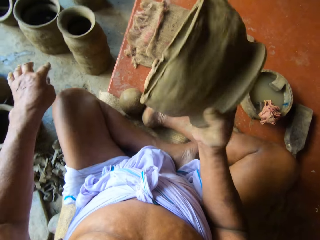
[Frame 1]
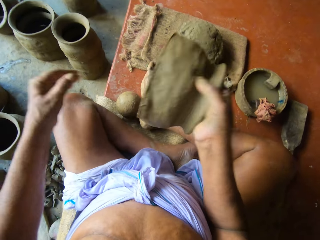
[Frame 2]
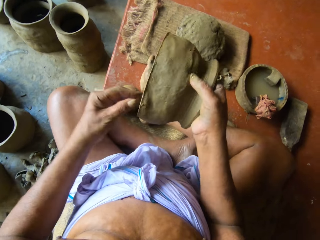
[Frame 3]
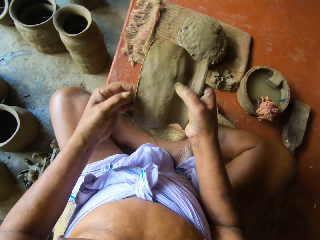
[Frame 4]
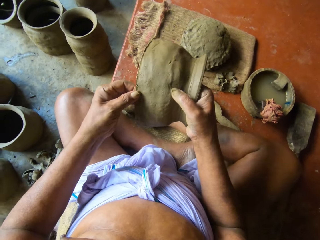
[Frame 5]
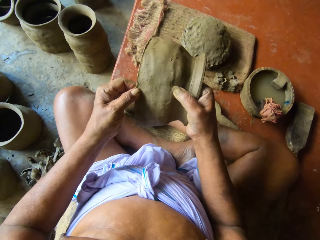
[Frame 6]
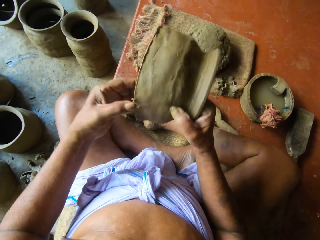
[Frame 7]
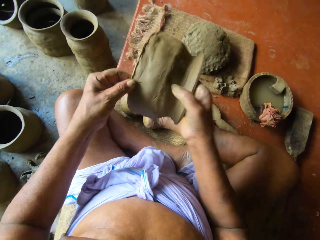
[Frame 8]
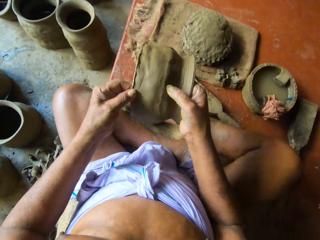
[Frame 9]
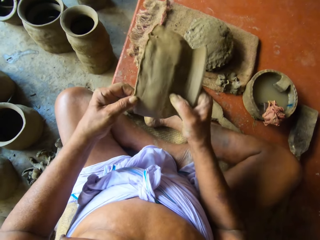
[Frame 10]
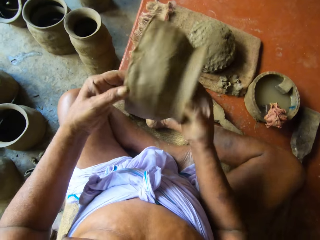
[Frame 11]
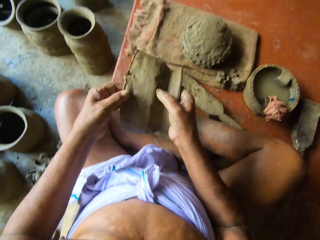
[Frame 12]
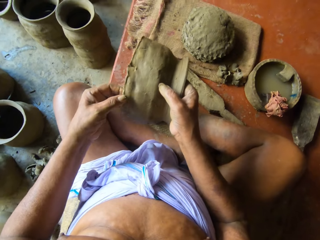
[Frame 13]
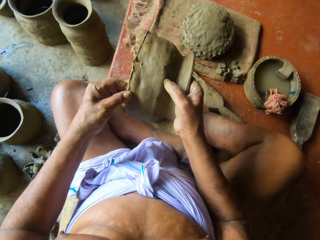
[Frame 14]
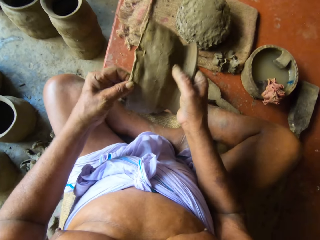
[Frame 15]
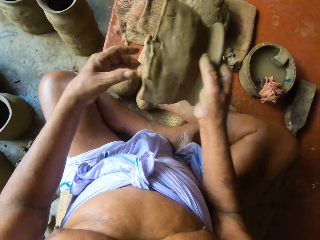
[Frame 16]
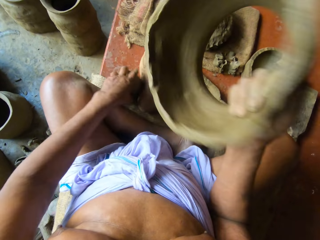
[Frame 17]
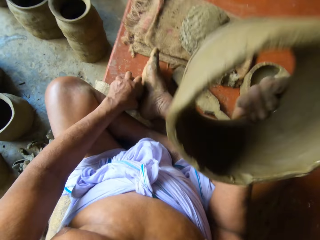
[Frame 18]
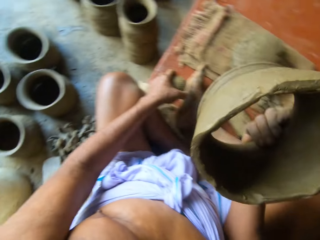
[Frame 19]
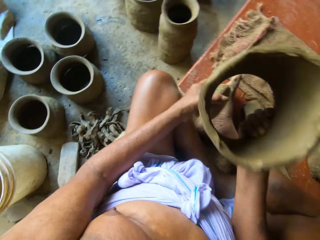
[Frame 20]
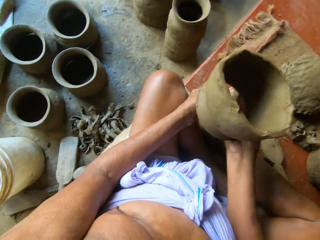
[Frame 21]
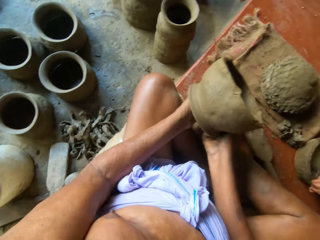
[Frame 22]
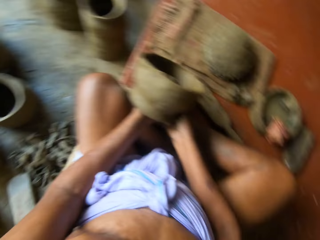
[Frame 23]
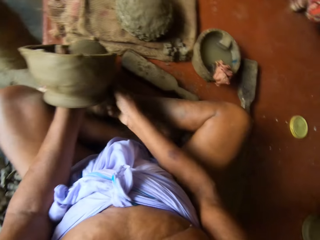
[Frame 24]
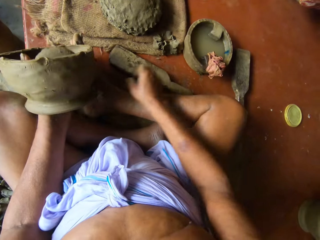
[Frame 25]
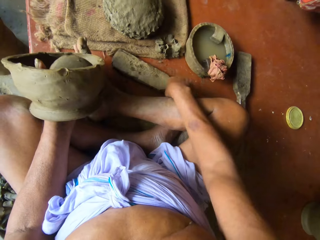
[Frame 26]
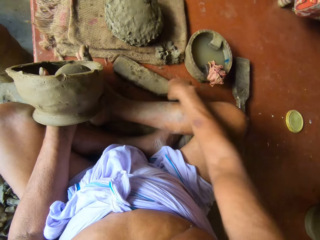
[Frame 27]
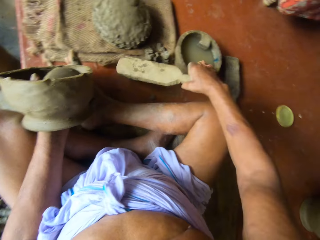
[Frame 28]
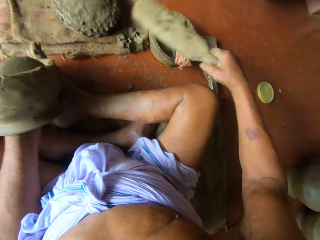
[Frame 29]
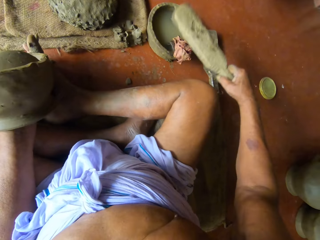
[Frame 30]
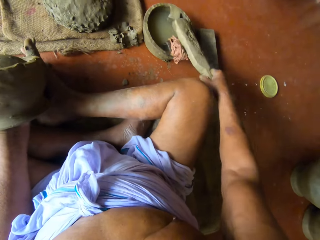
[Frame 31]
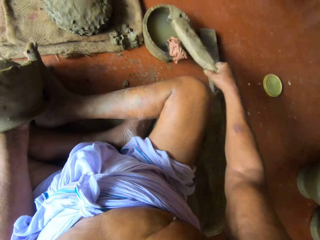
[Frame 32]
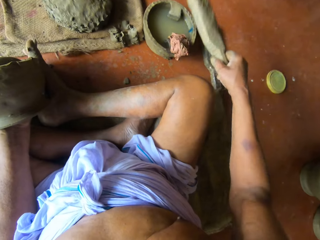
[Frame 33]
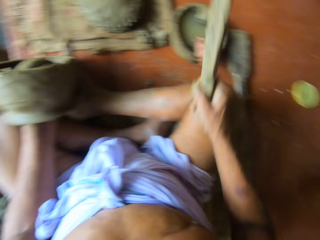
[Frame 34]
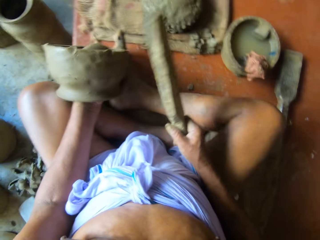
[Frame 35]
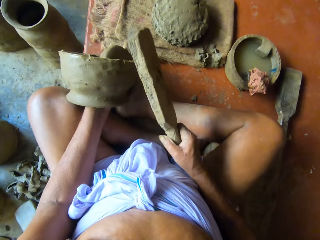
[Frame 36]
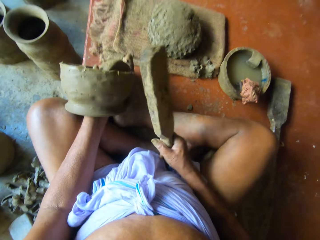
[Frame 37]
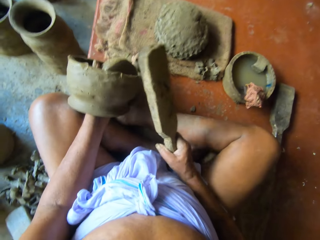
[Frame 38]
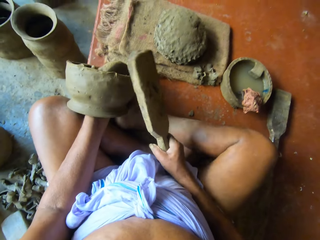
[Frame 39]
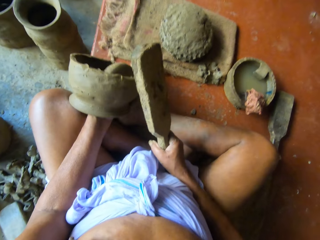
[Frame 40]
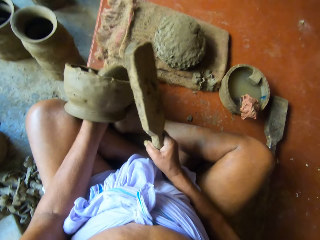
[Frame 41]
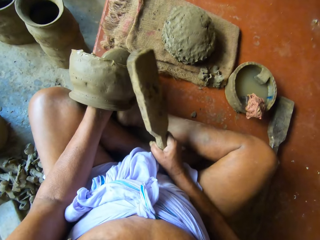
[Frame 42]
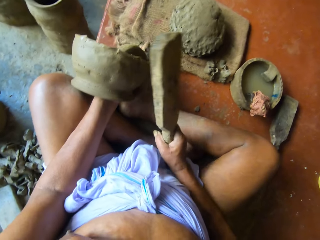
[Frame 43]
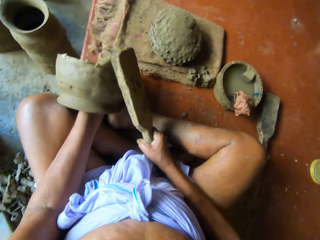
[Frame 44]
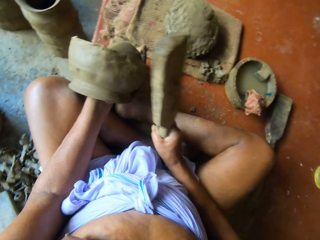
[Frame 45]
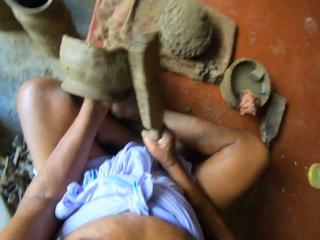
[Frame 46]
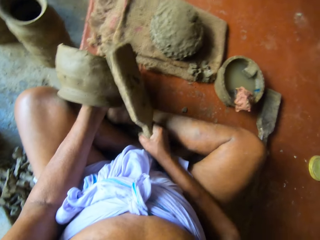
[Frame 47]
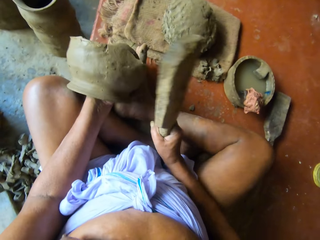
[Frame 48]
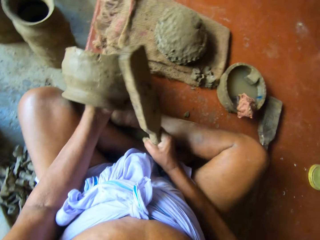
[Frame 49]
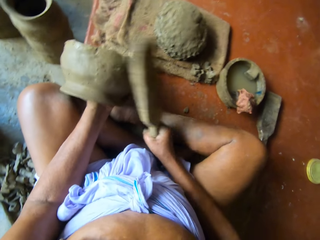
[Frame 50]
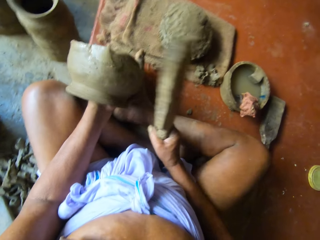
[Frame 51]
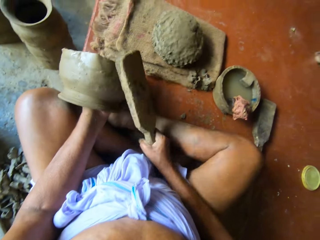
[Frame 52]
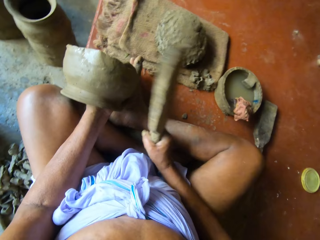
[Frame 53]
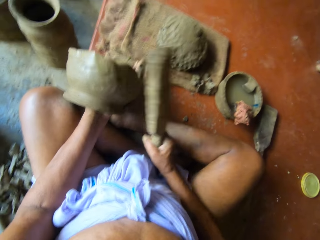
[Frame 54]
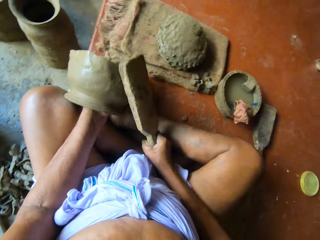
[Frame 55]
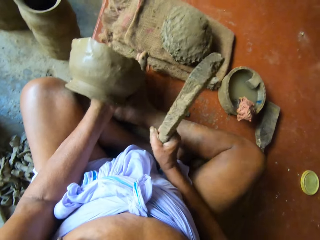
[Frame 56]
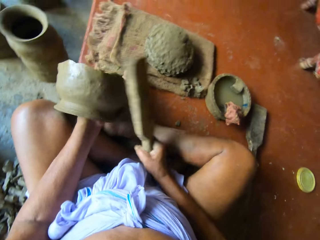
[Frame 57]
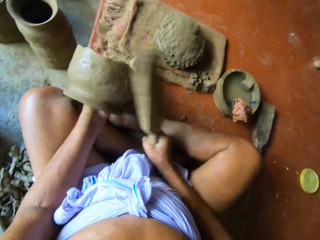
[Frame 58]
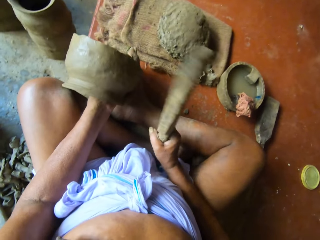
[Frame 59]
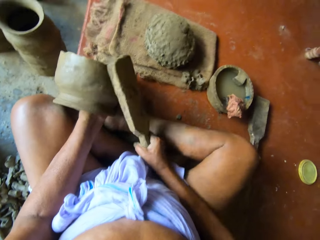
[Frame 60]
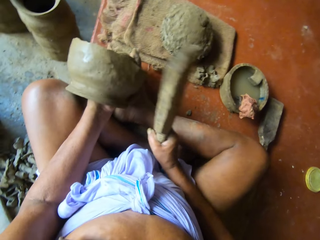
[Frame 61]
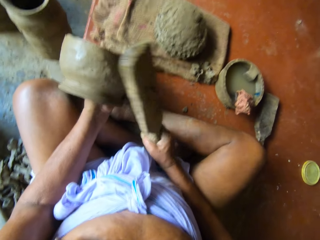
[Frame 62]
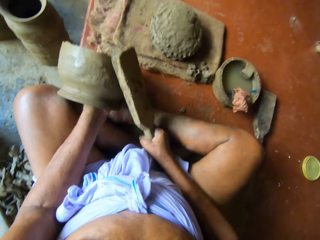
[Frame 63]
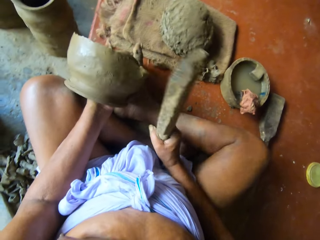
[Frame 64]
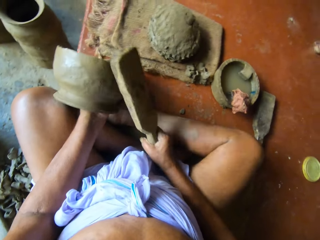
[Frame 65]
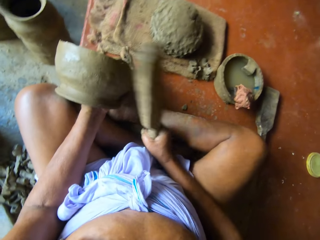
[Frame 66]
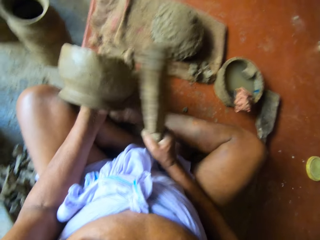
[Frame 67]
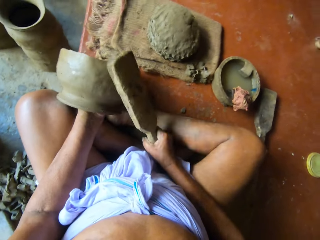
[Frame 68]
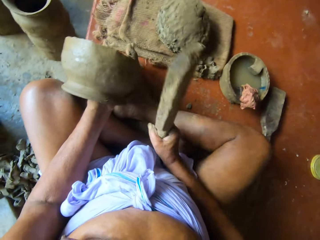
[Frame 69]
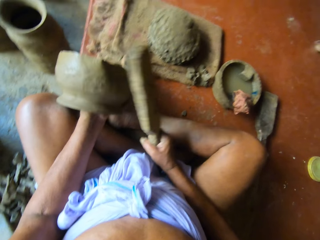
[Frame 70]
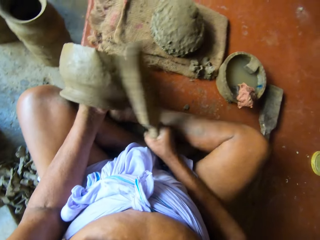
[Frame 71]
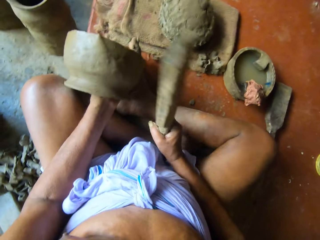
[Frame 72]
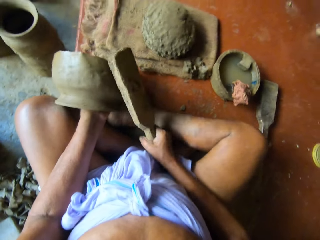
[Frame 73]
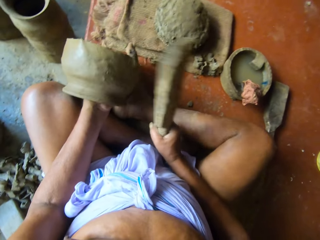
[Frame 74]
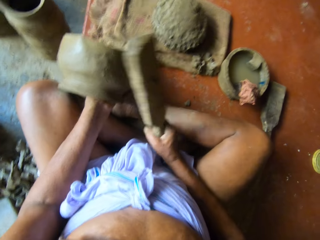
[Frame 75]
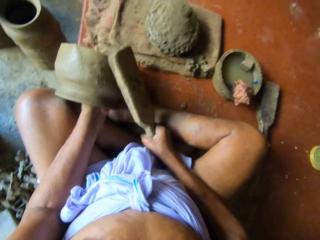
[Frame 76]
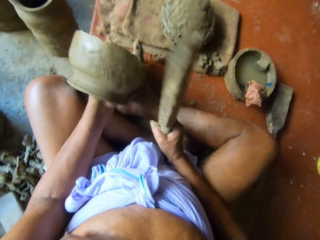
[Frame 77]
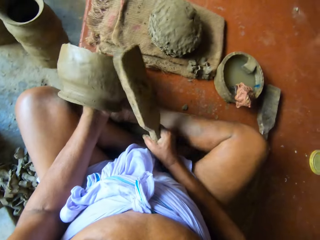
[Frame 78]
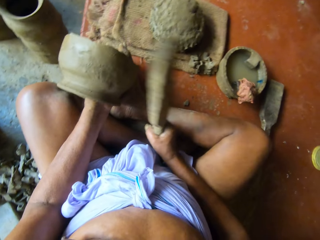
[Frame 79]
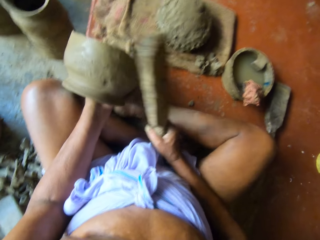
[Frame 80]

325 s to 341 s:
The camera wearer throws the clay in his left hand on the floor. He spins the pottery with his right hand. He touches the edges of the pottery in his right hand with his left hand. He picks up the rock mold from the floor with his left hand. He supports the pottery with the rock mold in his left hand. He holds the pottery with his left hand. He picks up the wood from the floor with his right hand. He touches the rag on the edge of the bowl with the wood in his right hand. He places the wood on the wet piece of cloth. He hits the pottery in his left hand with the wood in his right hand. He spins the pottery with his left hand. He hits the pottery in his left hand with the wood in his right hand.

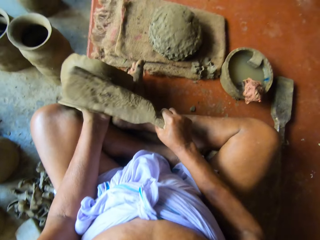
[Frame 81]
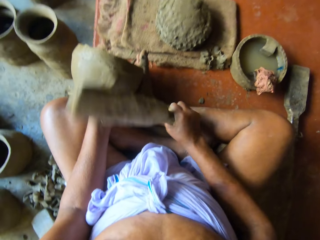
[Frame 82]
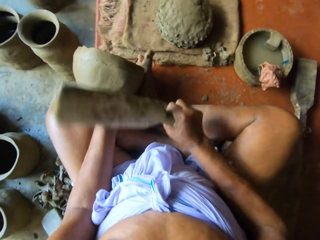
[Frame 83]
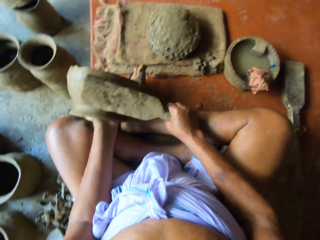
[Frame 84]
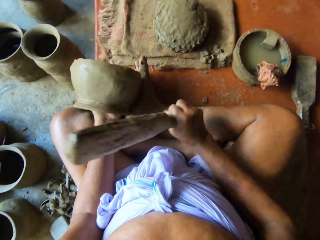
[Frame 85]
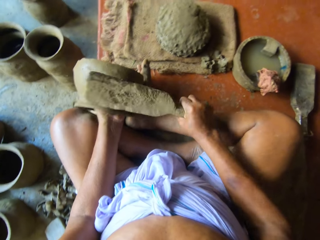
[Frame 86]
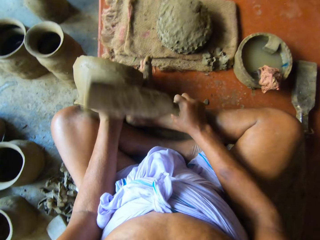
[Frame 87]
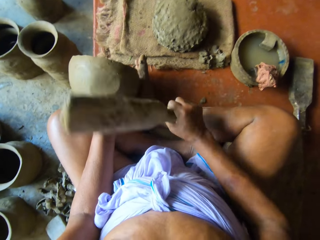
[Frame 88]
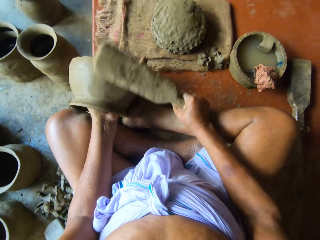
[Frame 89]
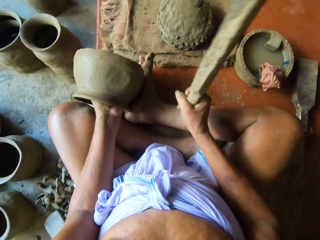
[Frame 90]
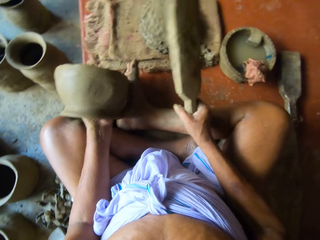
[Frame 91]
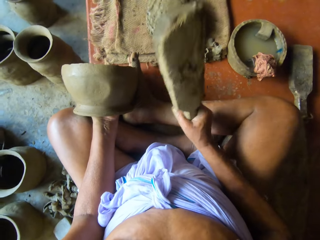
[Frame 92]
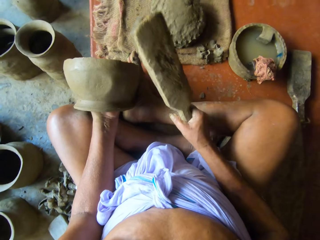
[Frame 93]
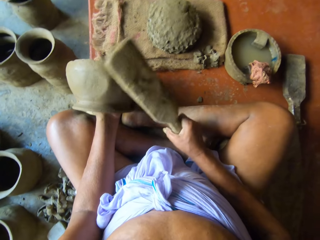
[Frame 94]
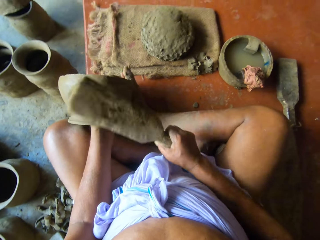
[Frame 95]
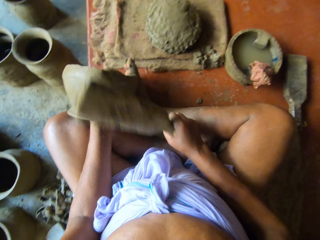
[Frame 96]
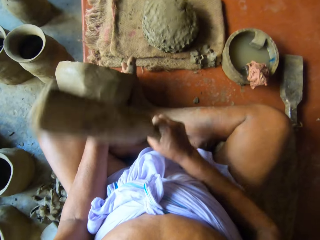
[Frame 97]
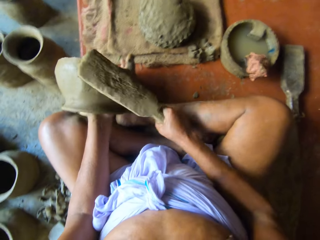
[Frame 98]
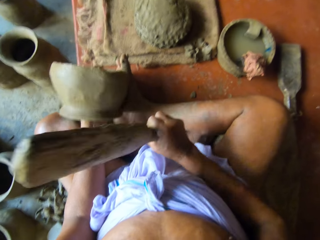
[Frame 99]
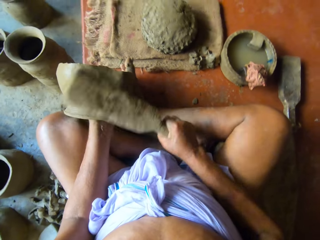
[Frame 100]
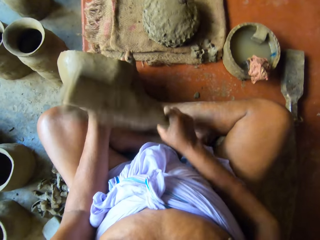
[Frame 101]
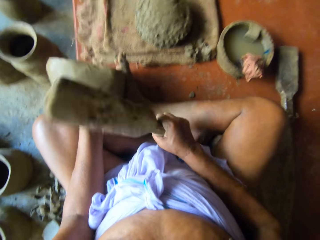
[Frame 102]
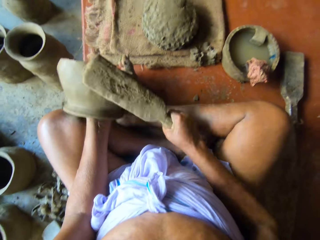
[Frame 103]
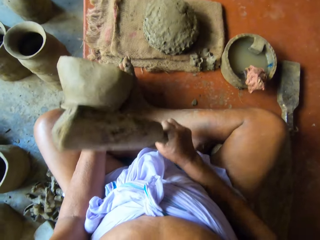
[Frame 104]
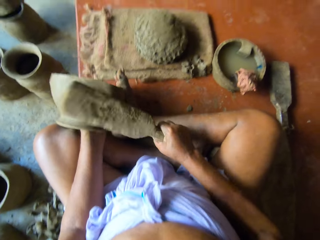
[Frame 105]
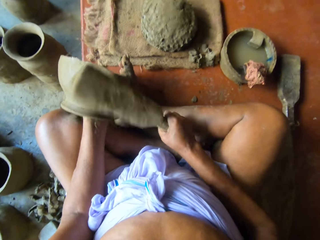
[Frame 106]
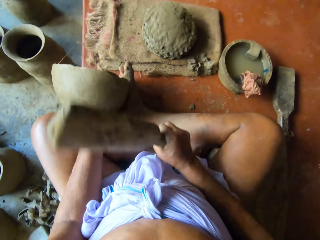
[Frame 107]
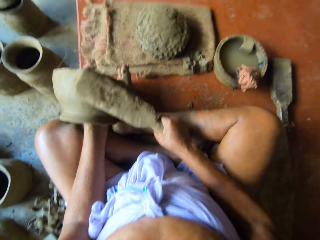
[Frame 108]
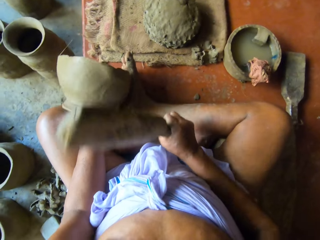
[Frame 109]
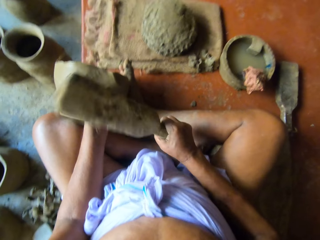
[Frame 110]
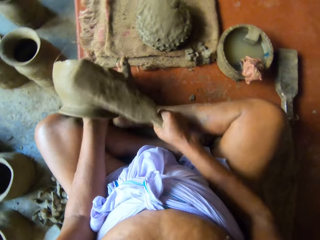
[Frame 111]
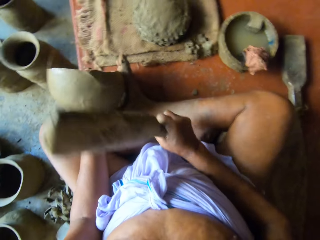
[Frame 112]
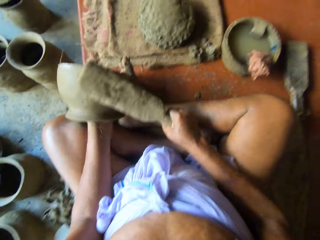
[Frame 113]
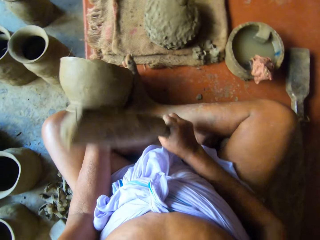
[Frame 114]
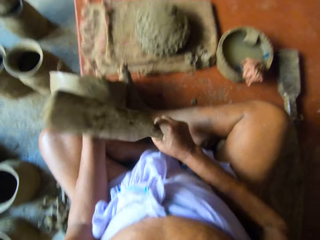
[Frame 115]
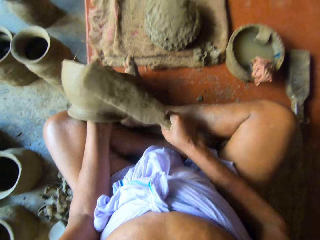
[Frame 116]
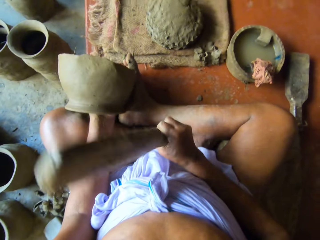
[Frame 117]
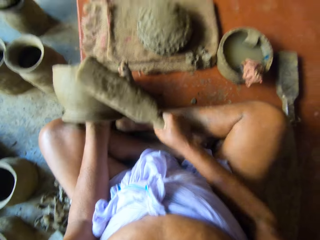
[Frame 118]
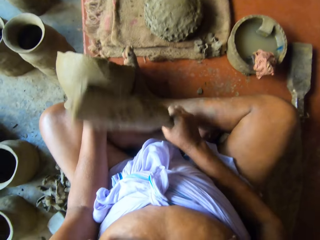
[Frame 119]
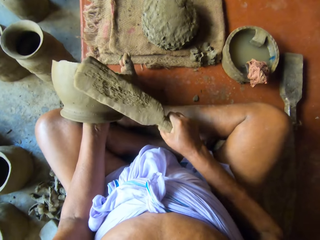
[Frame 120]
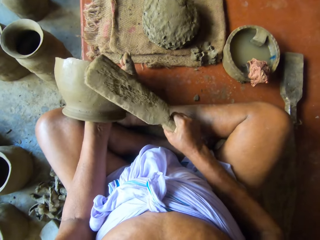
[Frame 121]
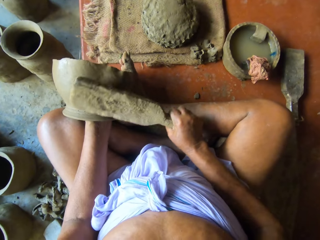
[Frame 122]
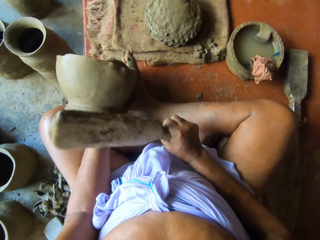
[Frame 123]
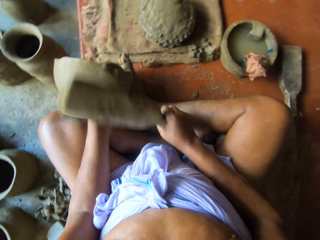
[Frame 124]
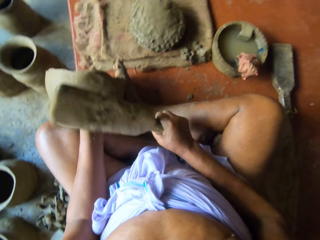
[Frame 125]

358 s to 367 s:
The camera wearer spins the pottery with his left hand. He hits the pottery in his left hand with the wood in his right hand.
